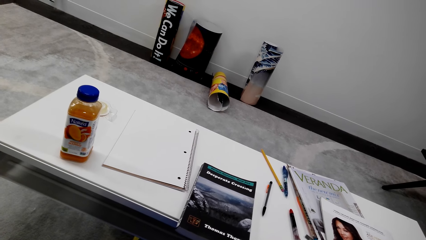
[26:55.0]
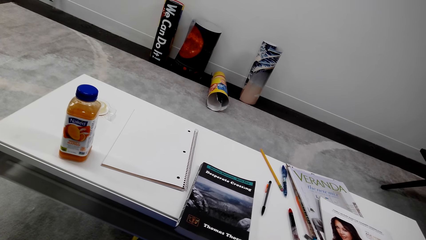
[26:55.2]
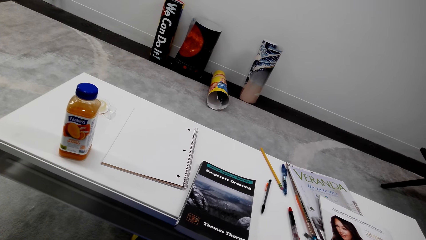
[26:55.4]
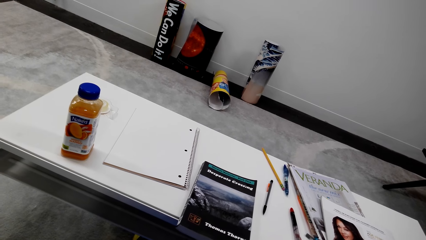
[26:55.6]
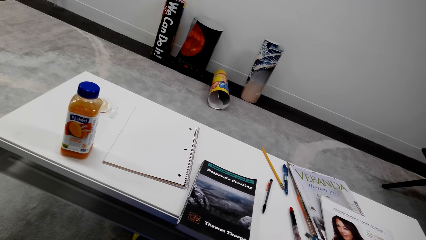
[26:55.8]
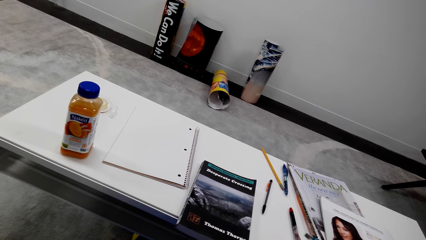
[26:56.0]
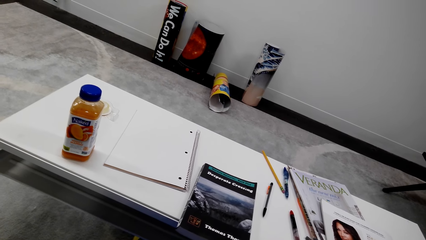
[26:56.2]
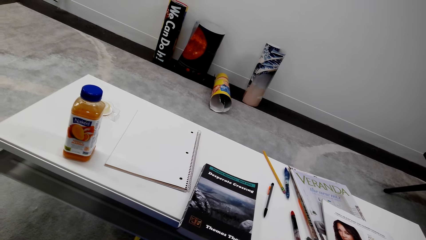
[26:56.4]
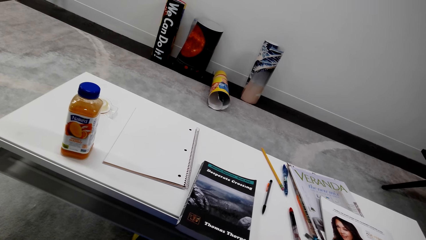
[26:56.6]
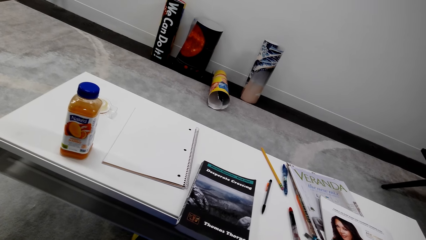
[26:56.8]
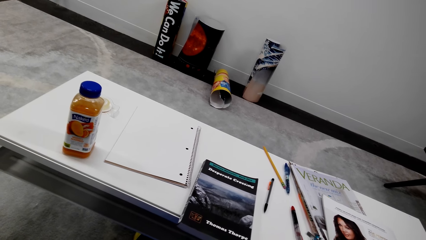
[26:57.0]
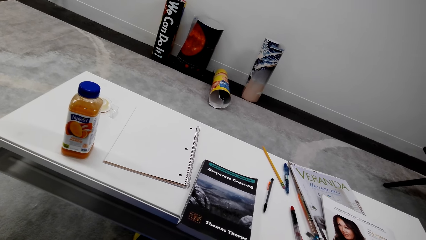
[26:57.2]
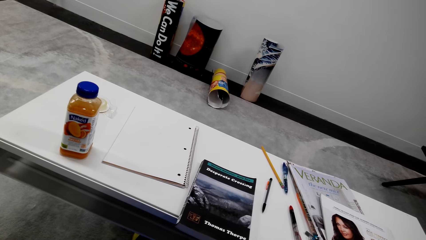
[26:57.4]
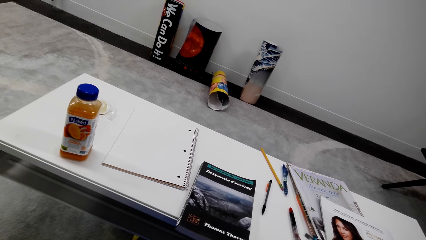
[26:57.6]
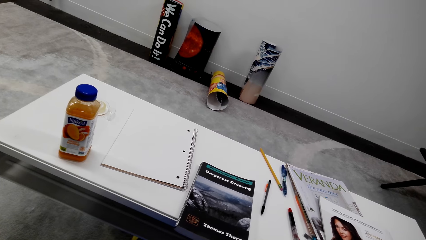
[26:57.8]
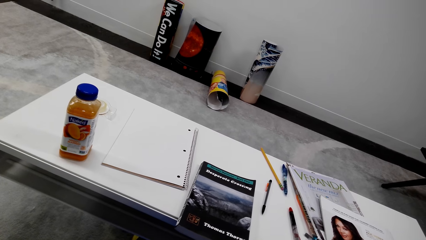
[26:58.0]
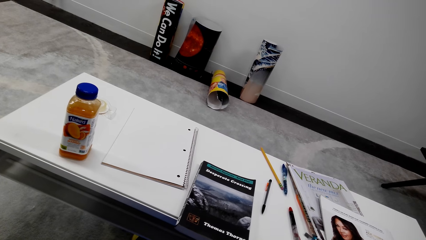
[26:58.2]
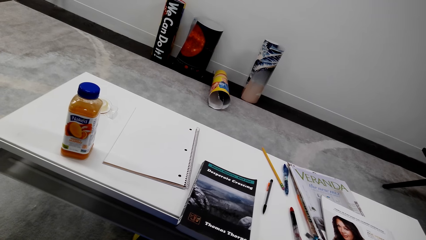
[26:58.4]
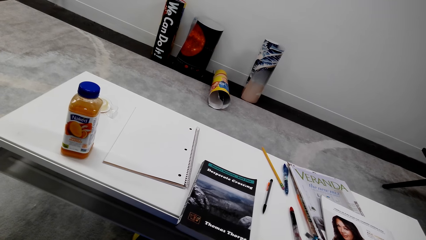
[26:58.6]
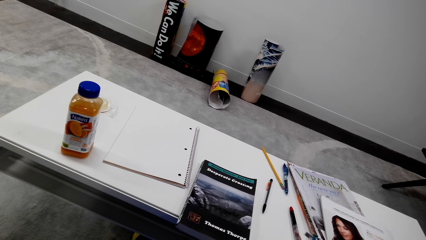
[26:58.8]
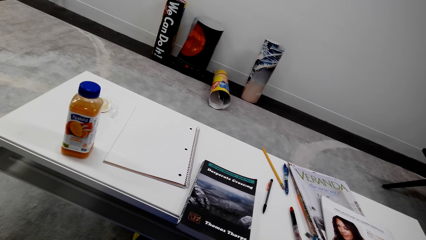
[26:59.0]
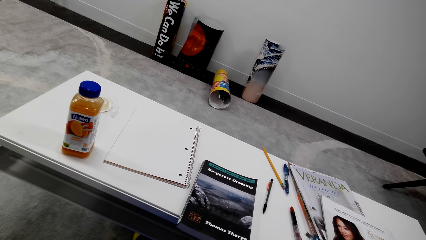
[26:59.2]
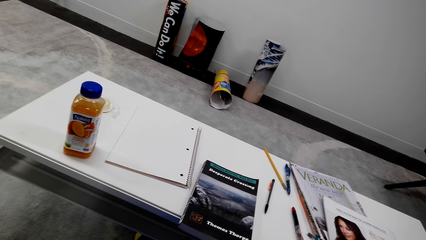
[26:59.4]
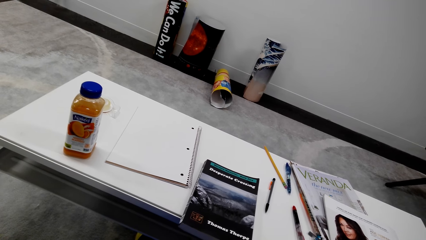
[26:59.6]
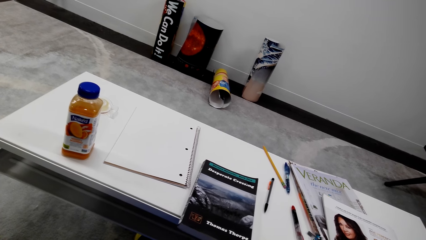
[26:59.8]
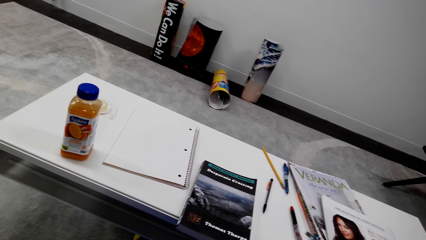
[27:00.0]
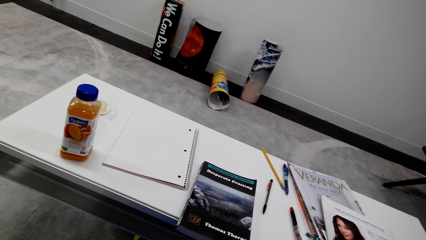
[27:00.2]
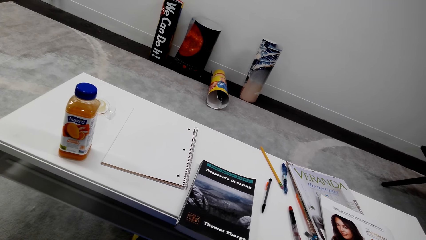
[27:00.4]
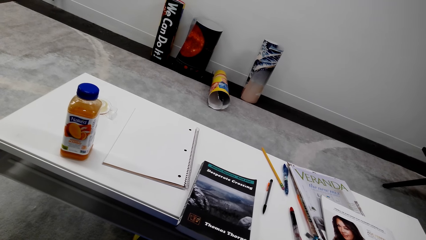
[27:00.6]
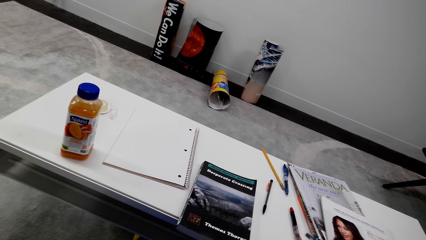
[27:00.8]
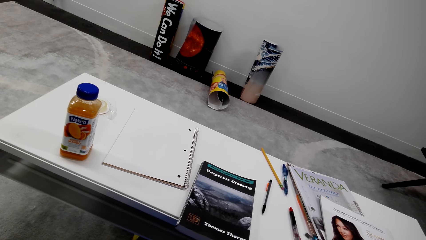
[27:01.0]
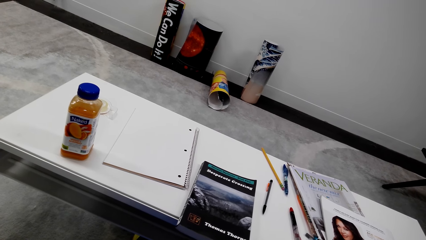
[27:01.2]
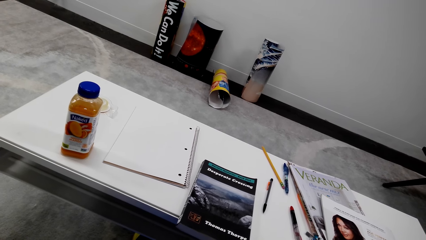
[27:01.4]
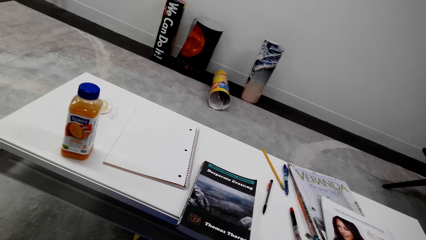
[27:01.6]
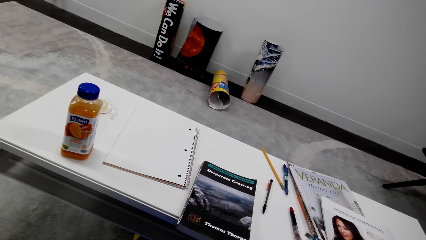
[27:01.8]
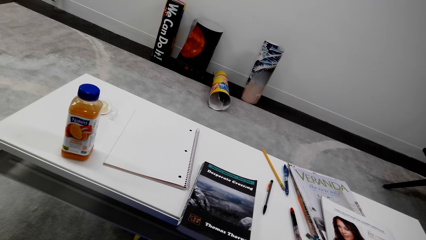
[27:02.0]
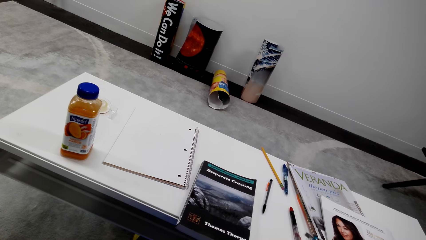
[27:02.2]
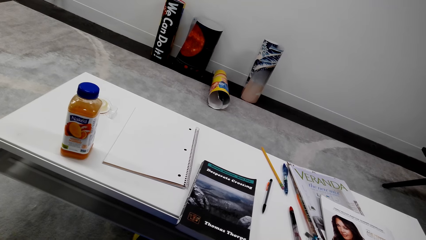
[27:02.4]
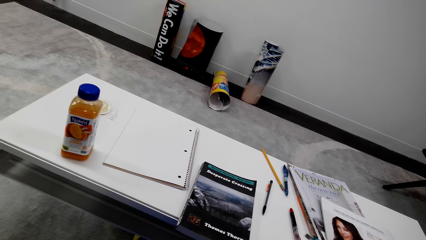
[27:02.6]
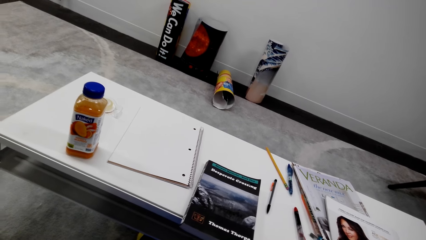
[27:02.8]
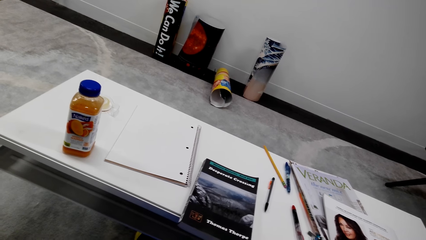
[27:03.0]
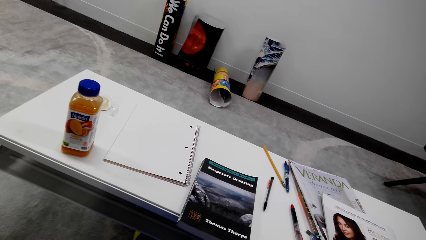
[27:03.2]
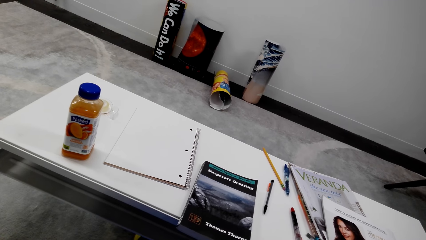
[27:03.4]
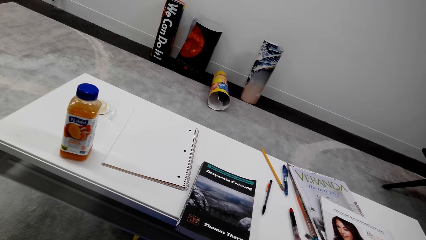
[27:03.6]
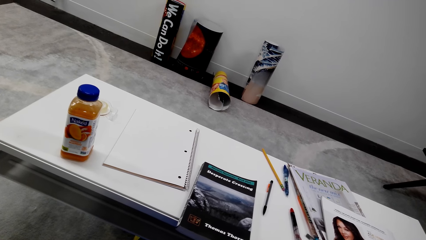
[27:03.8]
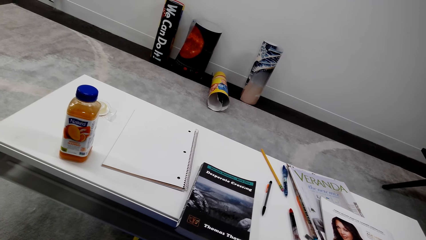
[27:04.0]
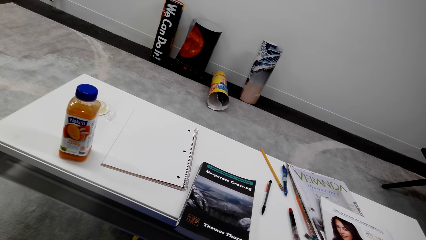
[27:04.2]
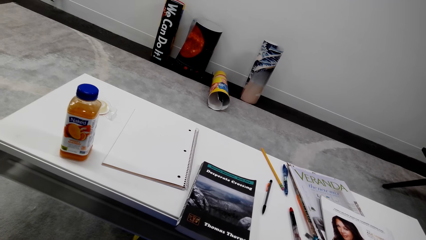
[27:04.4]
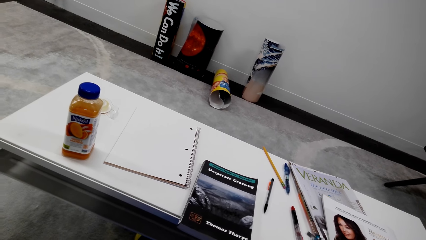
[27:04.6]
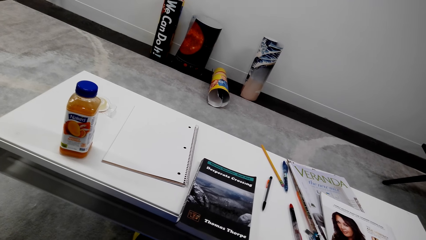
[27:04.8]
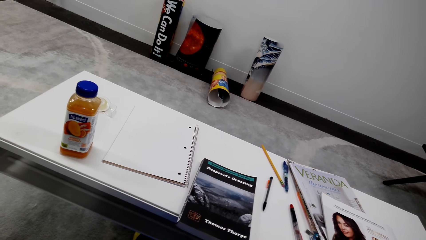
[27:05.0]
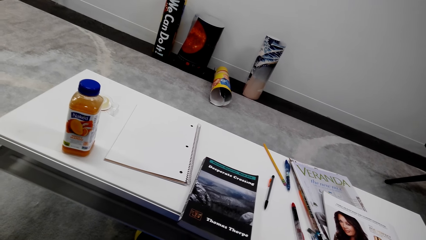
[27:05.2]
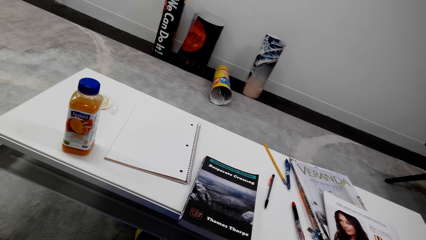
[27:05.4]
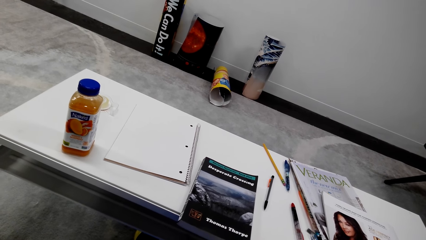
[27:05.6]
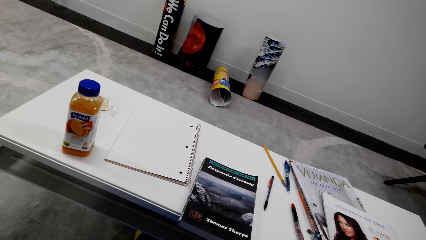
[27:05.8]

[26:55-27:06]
The camera wearer converses.

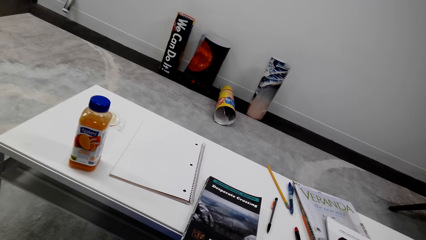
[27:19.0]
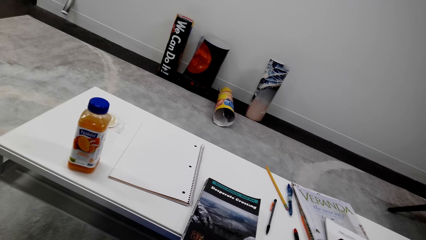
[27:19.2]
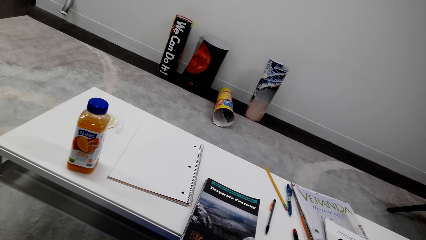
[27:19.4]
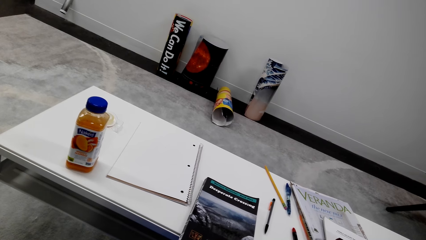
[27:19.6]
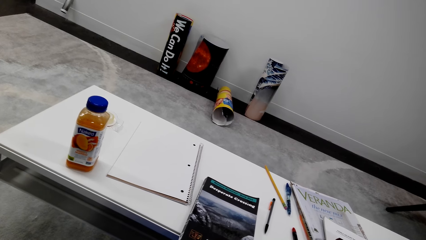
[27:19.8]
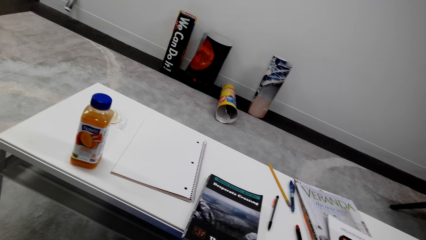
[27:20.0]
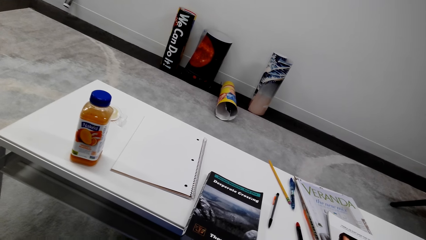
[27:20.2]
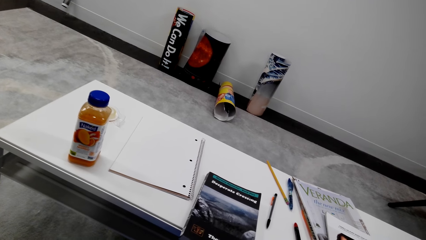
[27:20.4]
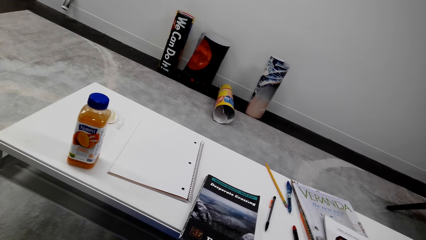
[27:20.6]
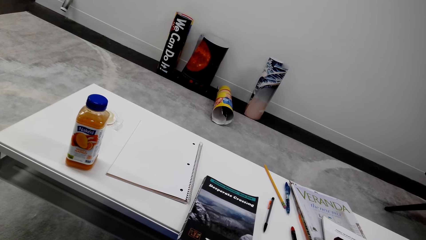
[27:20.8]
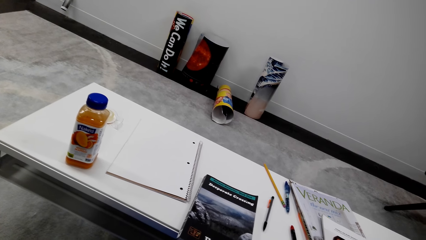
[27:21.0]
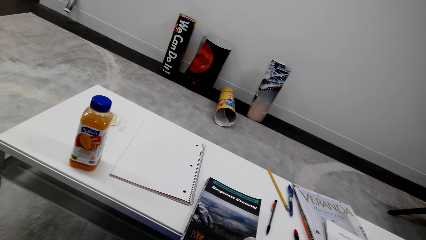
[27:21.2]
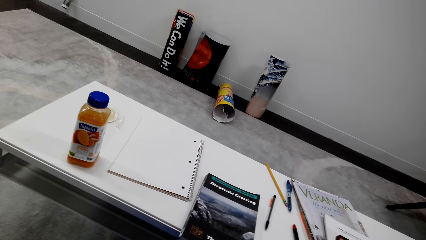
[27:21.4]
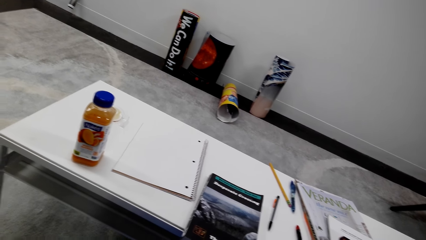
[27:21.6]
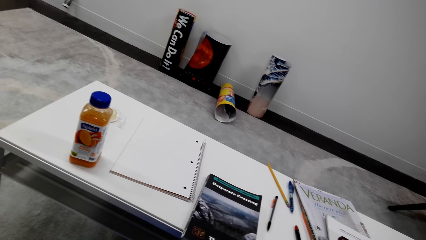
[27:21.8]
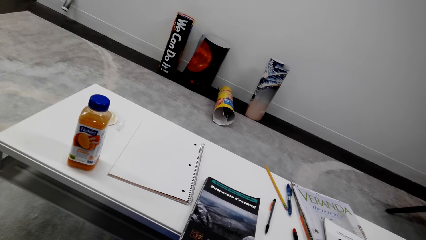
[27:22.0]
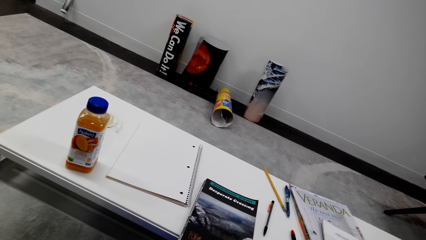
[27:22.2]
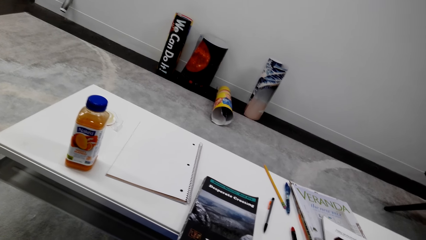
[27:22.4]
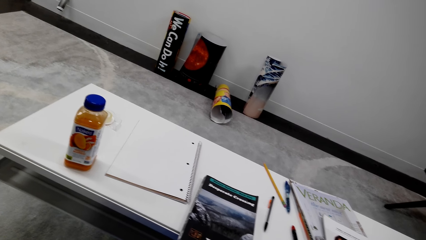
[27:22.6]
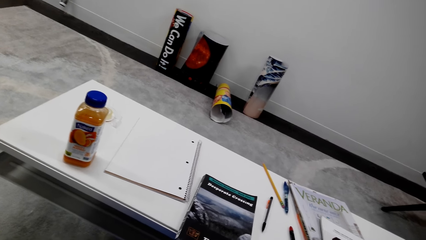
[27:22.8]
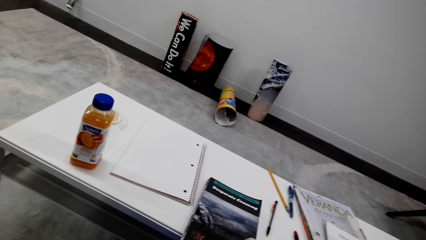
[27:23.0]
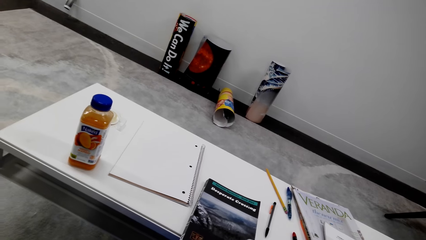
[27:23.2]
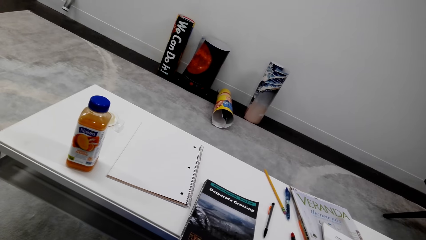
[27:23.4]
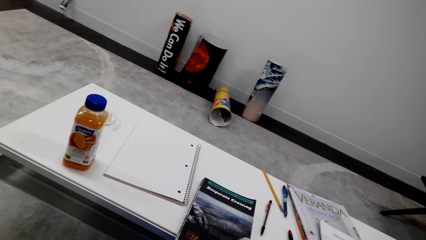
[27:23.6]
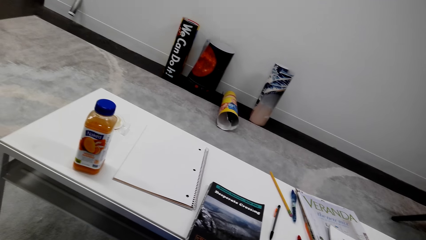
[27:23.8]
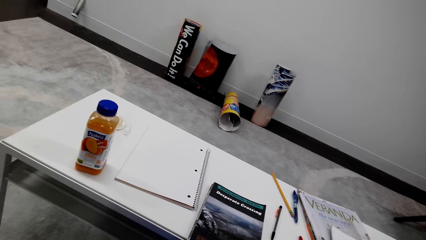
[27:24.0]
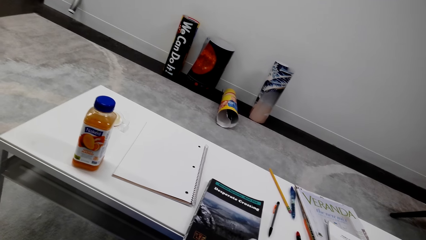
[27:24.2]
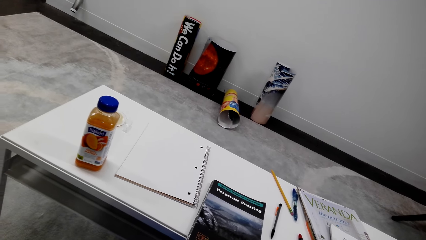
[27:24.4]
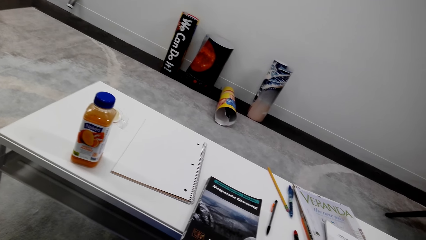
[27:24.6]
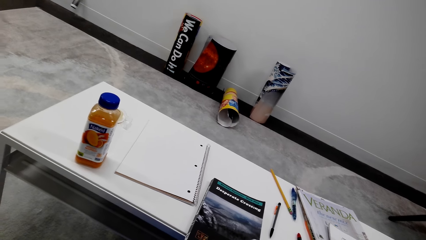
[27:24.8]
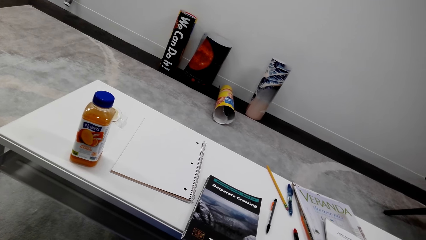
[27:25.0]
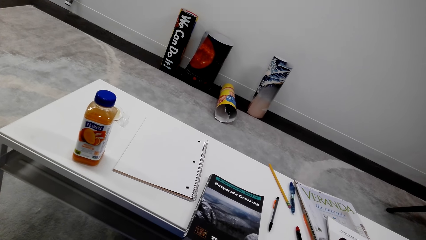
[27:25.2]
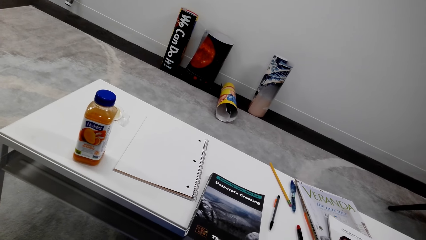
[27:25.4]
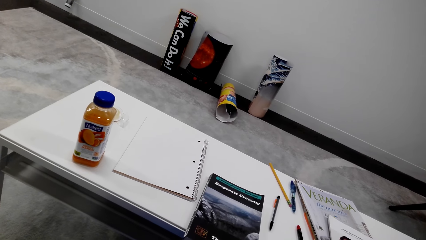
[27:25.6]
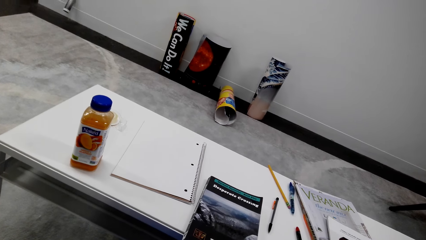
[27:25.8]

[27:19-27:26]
The camera wearer converses.
